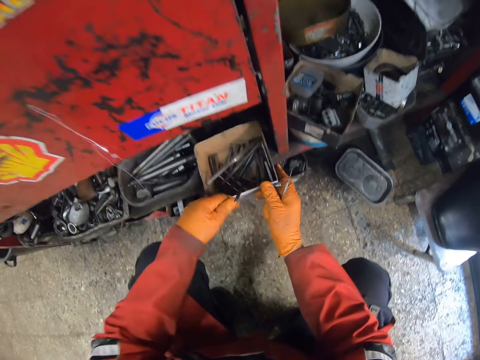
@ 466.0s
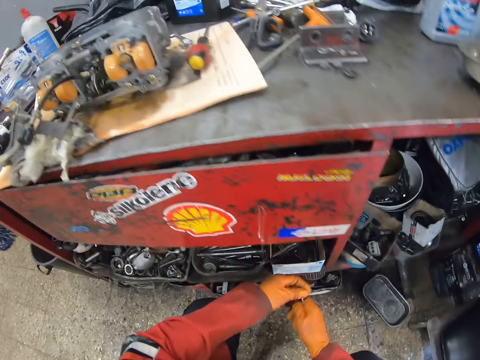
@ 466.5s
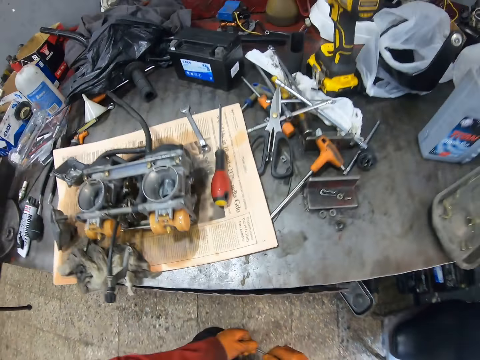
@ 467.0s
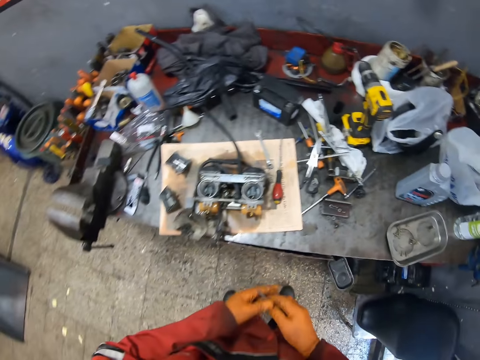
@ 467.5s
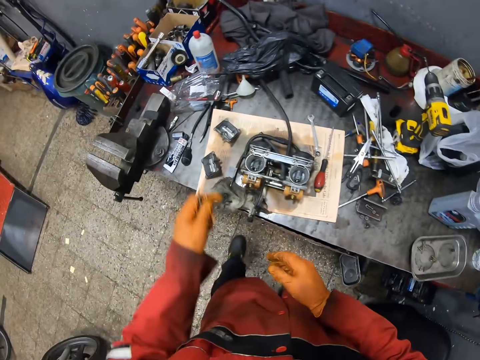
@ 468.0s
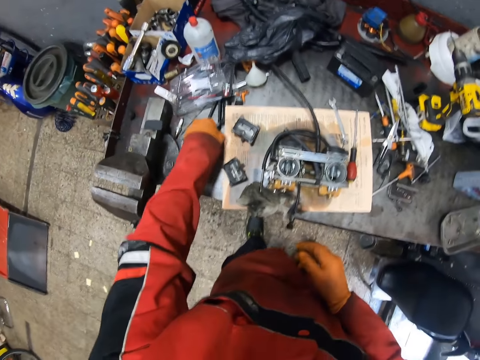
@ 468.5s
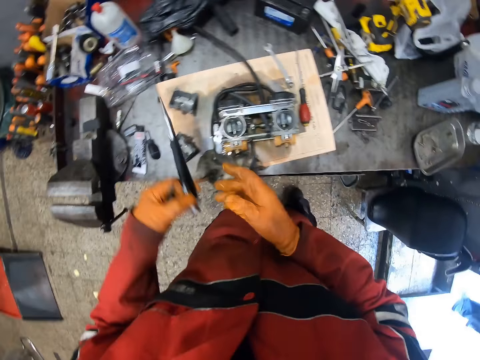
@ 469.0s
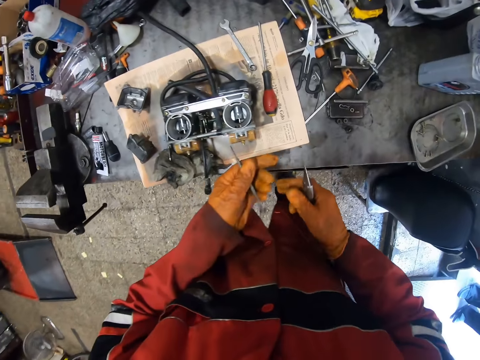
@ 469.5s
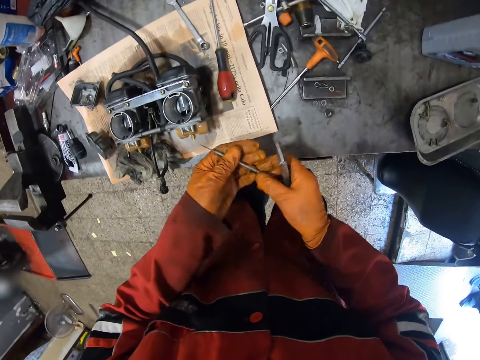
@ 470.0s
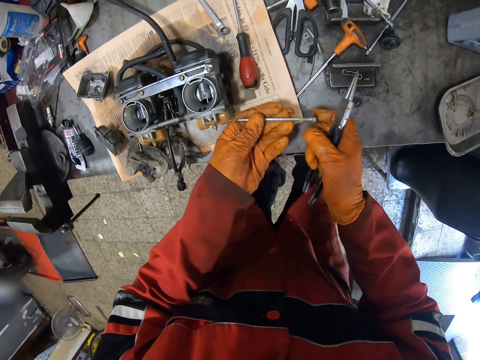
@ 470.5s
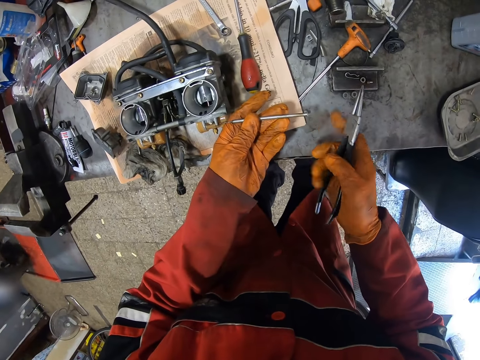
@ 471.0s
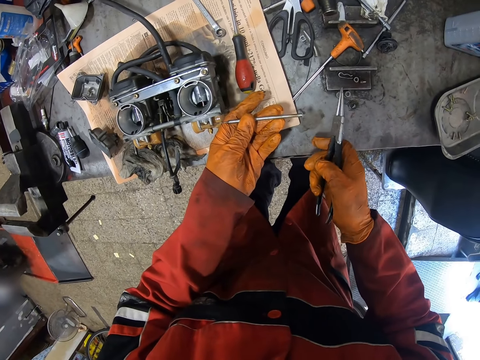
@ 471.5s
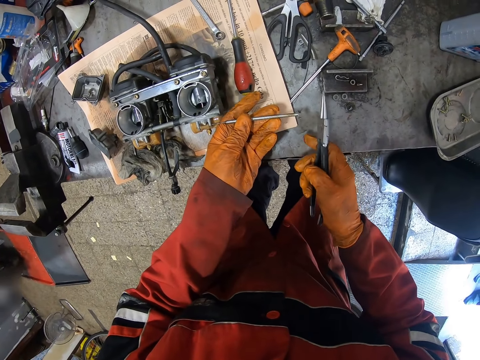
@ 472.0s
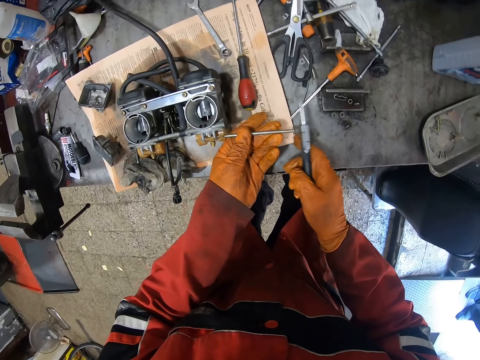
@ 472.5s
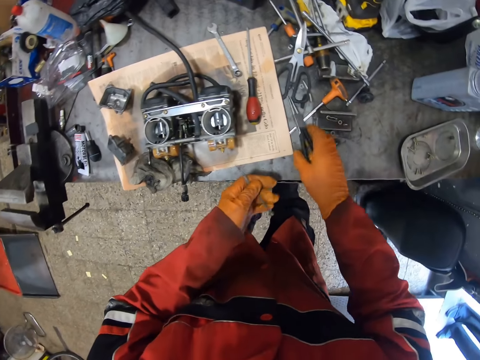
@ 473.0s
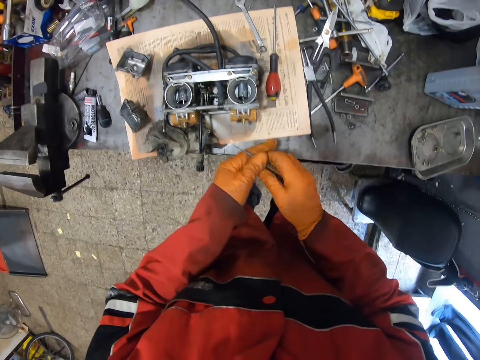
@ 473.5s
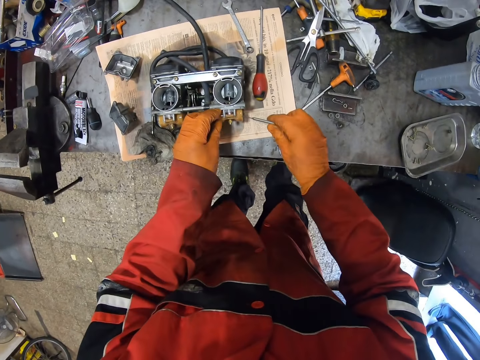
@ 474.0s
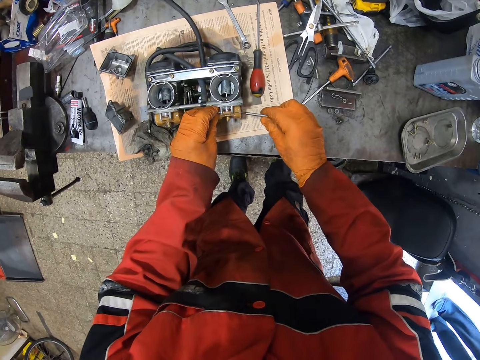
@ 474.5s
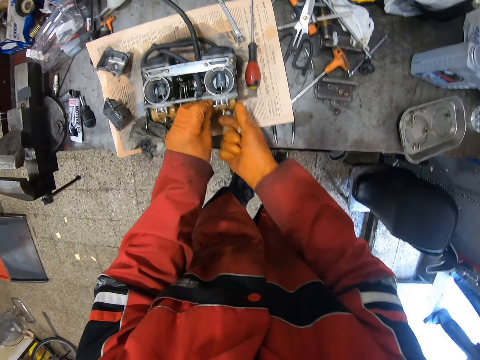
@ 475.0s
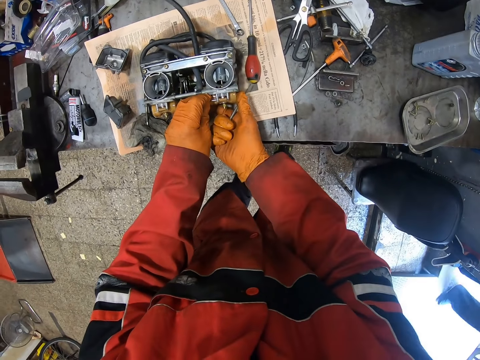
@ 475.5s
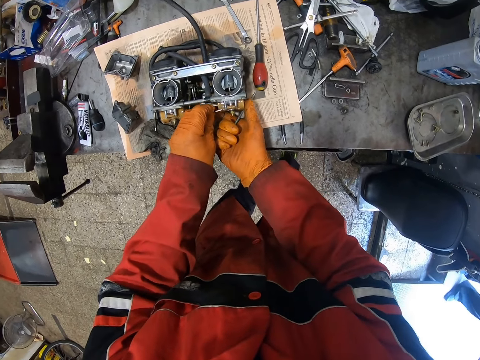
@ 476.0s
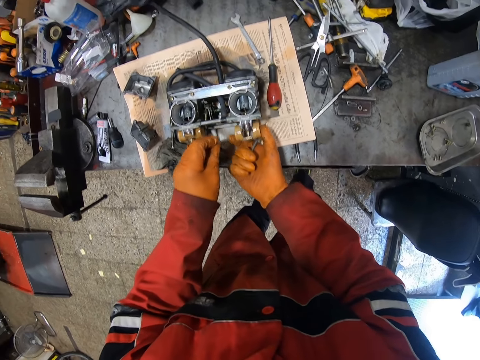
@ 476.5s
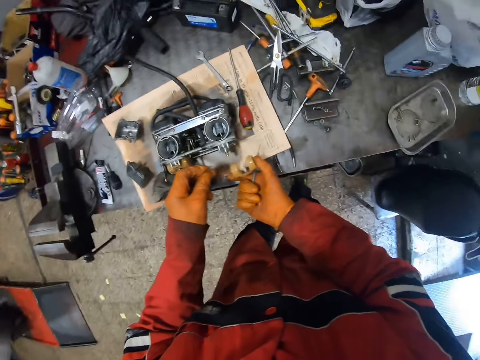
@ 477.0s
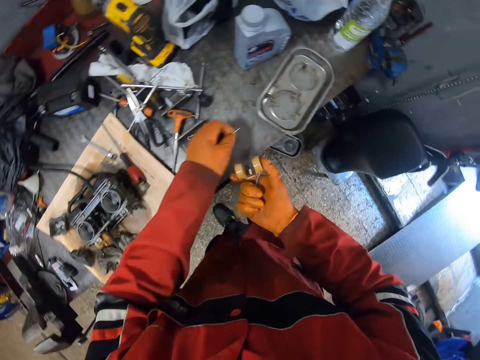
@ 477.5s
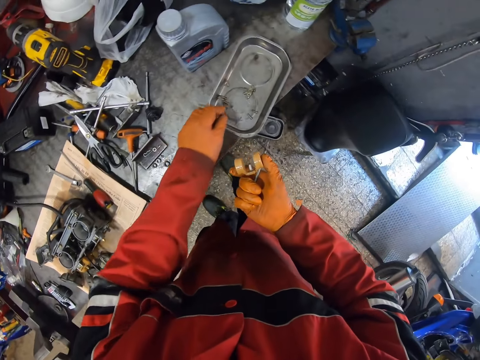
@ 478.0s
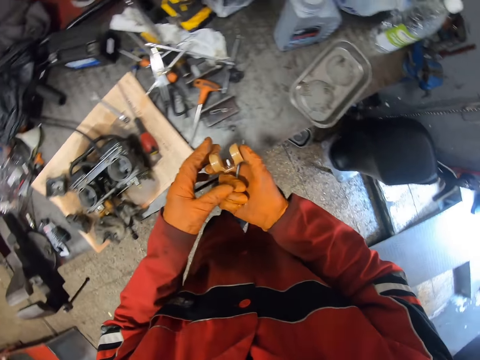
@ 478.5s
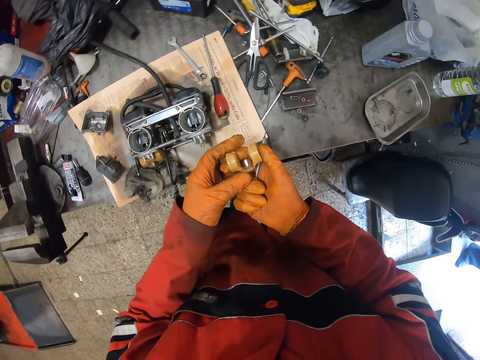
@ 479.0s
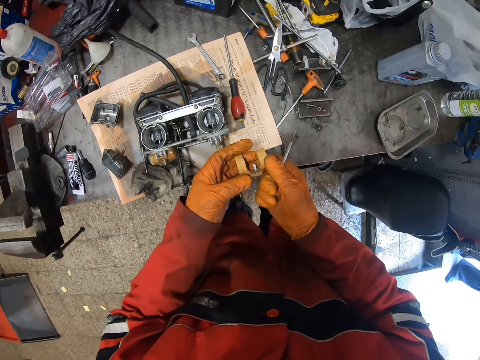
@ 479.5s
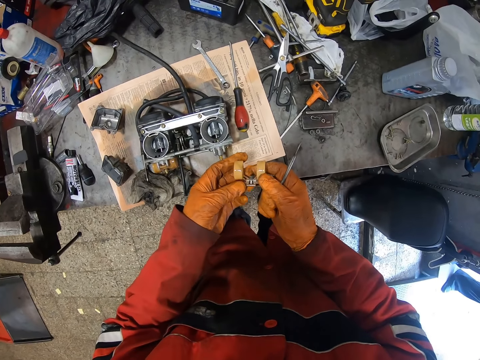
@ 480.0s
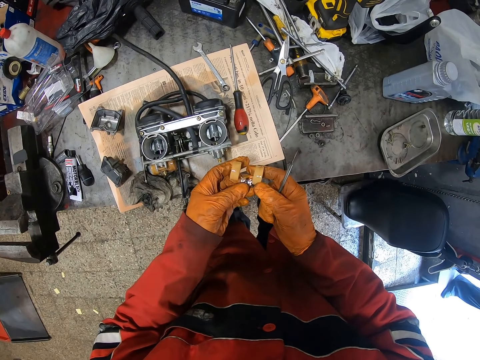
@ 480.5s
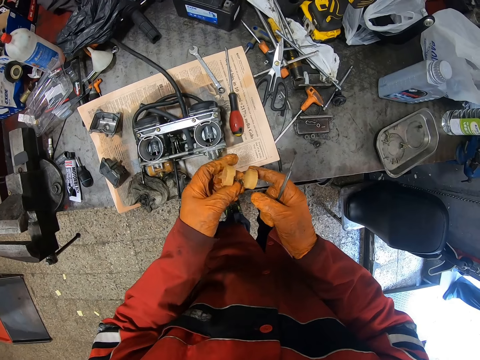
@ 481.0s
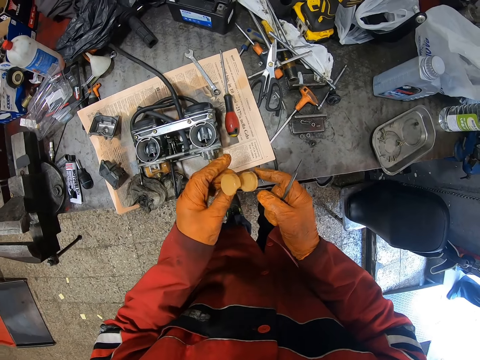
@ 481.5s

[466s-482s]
The camera wearer drops the box under the table with both gloved hands. He pushes a tool box in the shelf. He picks a spanner from the table with his gloved right hand. He passes the spanner from his gloved left hand to his gloved right hand. He takes a metal tool. He hits the engine on the table with the nail in his gloved left hand and the spanner in his gloved right hand. He joins a metal on something. He drops the spanner in his gloved right hand on the table. He disassembles a part of the engine with both gloved hands on the table. He drops a bolt inside the steel bowl on the table with his gloved left hand. He holds the engine part with both gloved hands.

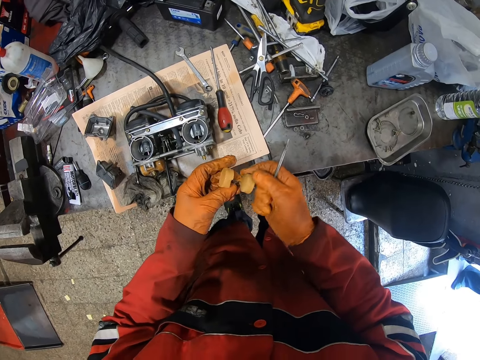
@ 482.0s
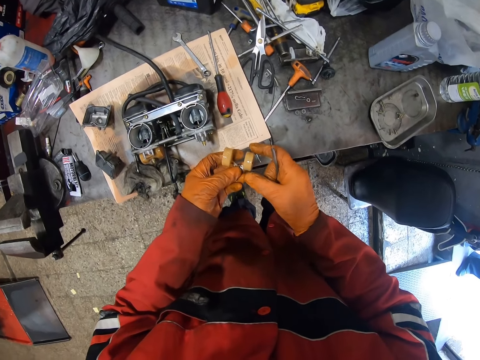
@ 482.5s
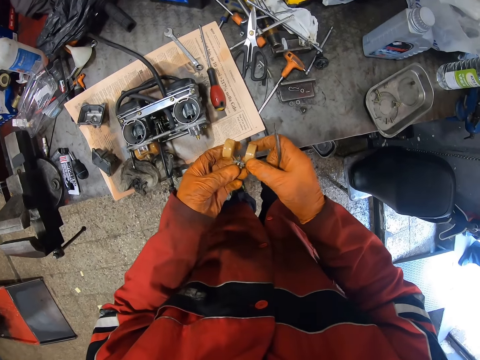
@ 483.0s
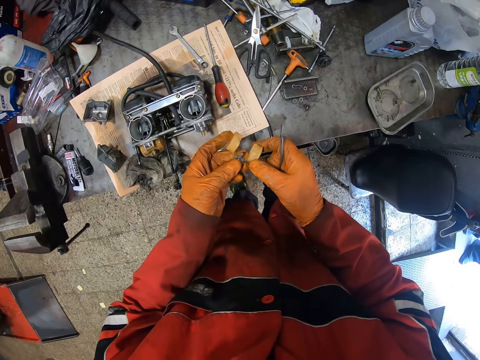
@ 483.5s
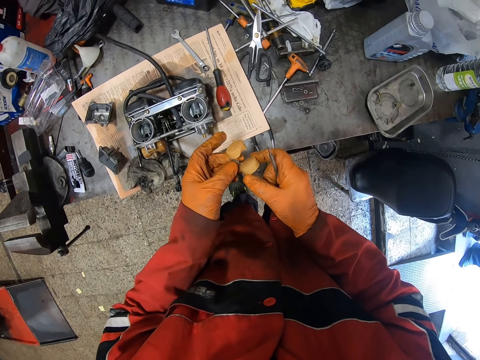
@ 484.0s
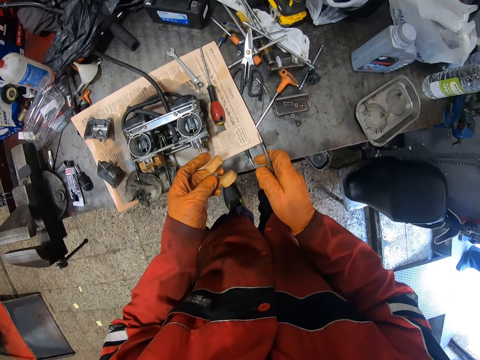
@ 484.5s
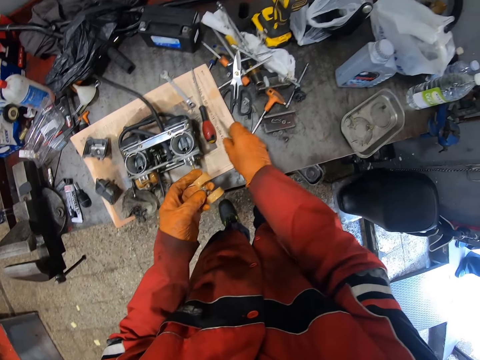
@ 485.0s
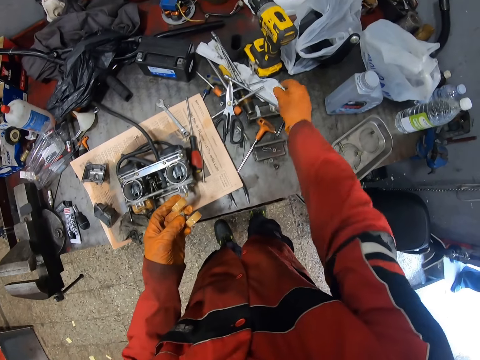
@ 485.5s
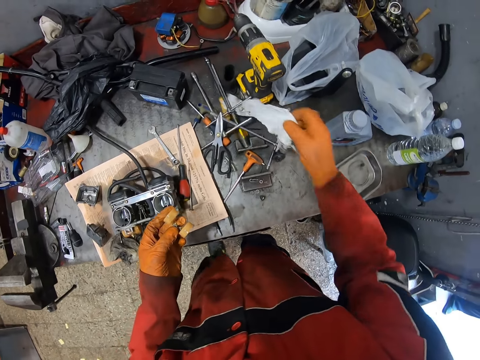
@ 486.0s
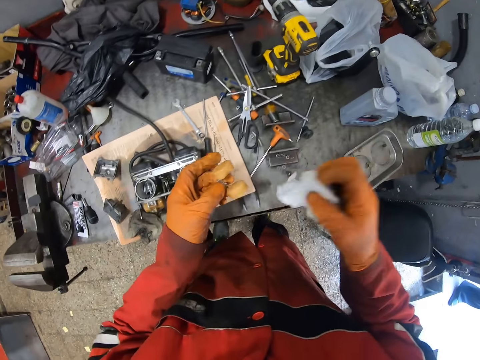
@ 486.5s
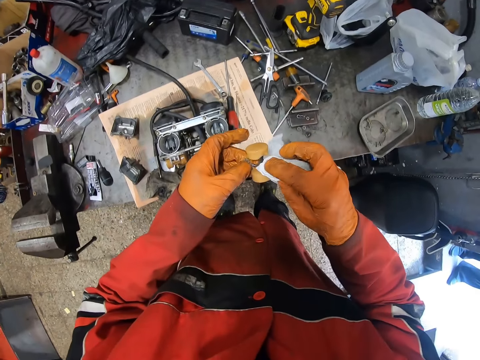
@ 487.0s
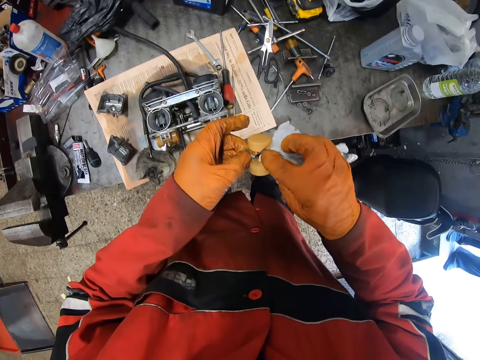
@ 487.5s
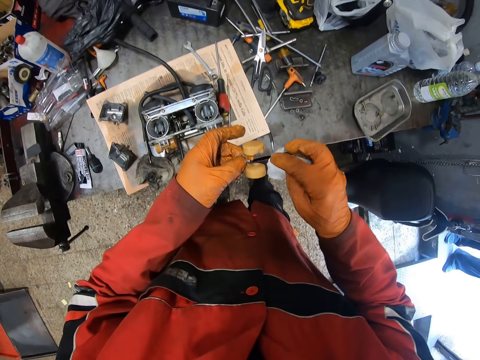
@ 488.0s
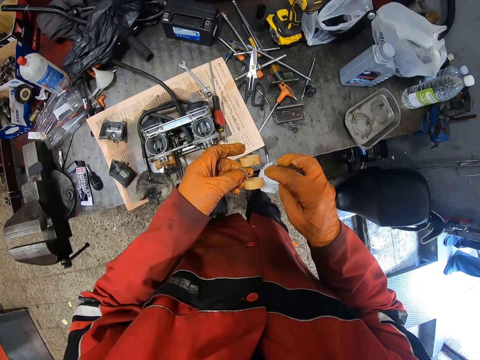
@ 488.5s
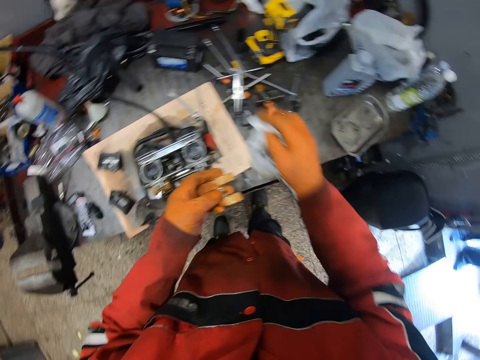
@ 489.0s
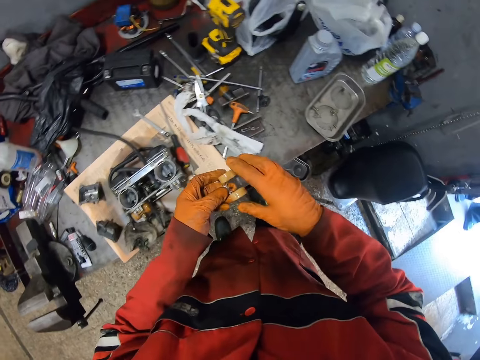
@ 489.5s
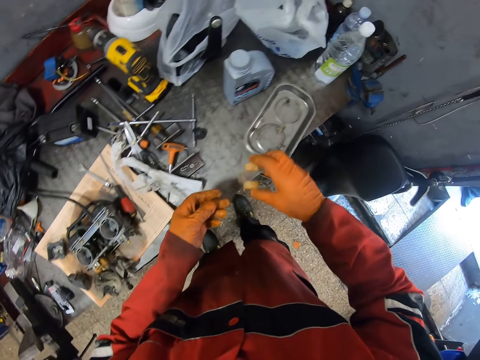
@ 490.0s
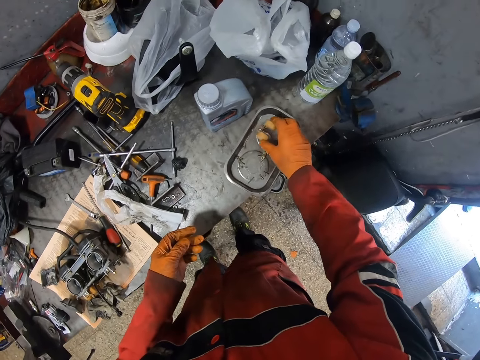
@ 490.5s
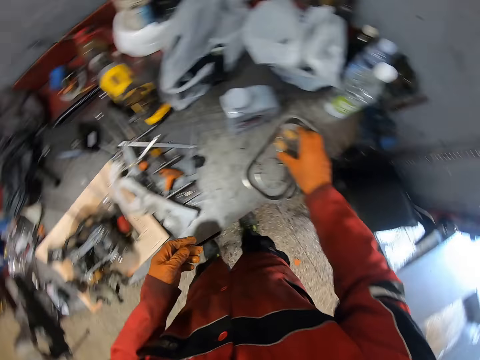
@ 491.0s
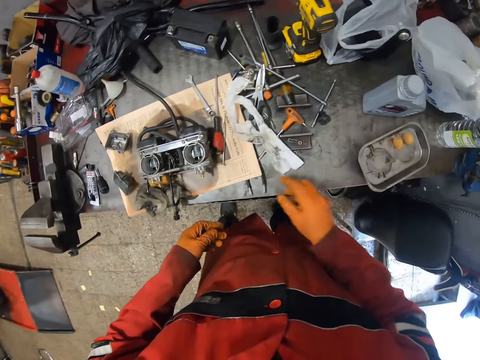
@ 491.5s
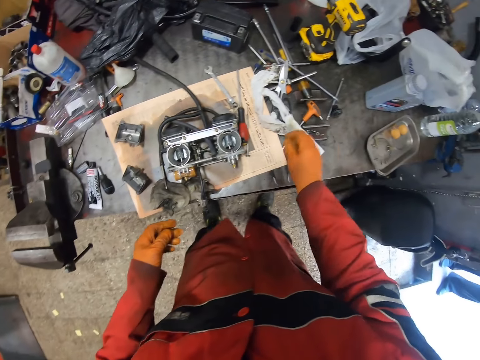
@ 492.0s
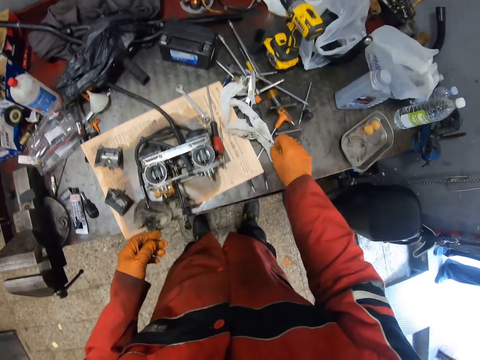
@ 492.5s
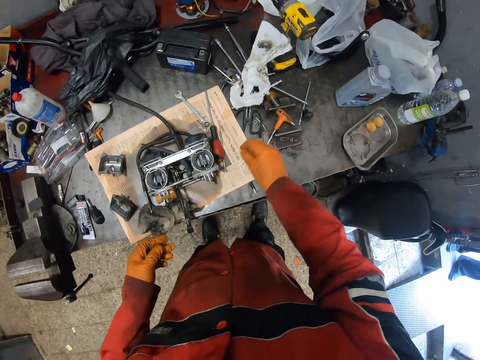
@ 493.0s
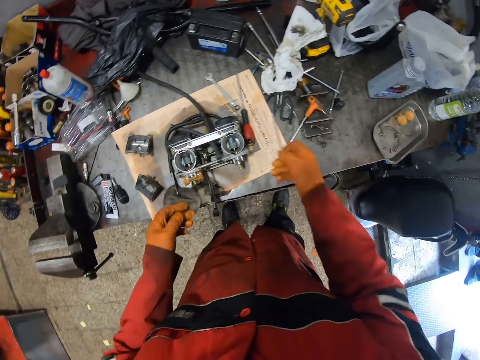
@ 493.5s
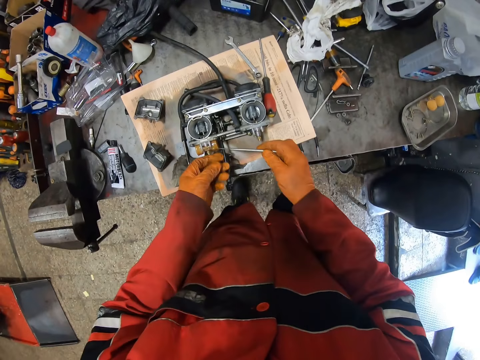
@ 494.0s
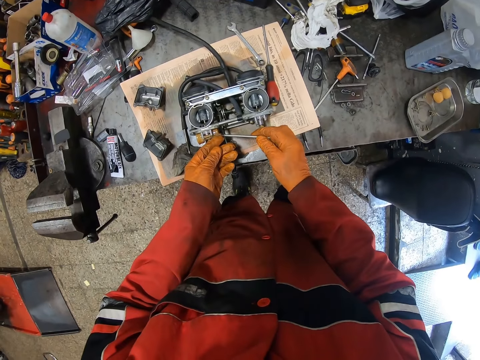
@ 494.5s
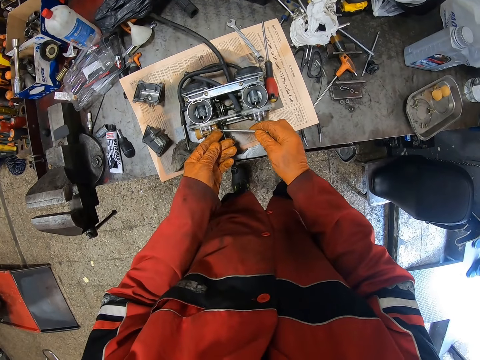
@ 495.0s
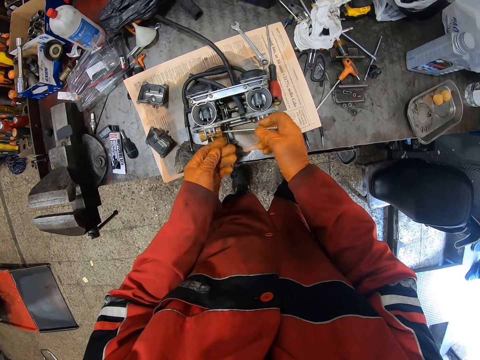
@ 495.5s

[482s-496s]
The camera wearer drops the nail in his gloved right hand on the table. He picks a piece of tissue paper from the table with his gloved right hand. He cleans the engine part in his gloved left hand with the piece of tissue paper in his gloved right hand. He throws the piece of tissue paper in his gloved right hand on the table. He drops the engine part inside the steel bowl on the table with his gloved right hand. He shifts the piece of tissue paper on the table with his gloved right hand. He picks the nail on the table with his gloved right hand. He loosens the engine on the table with the nail in his gloved right hand.
